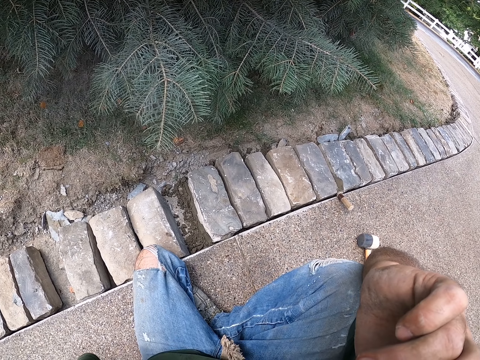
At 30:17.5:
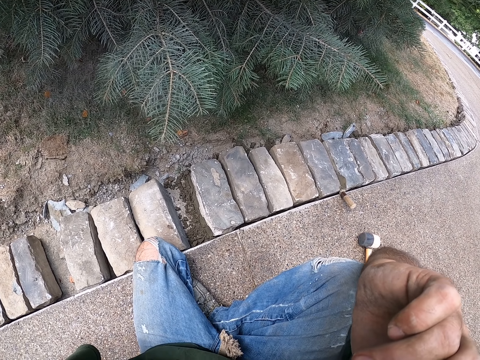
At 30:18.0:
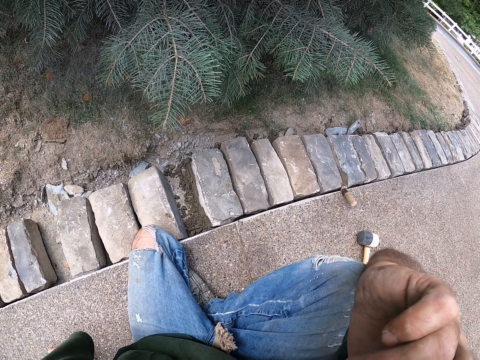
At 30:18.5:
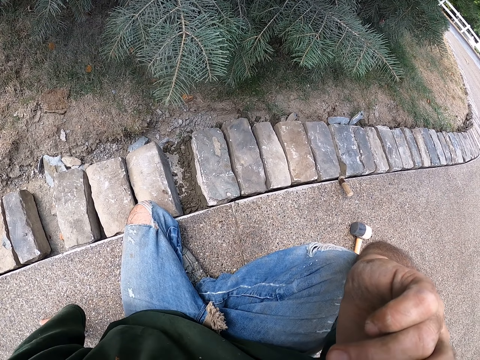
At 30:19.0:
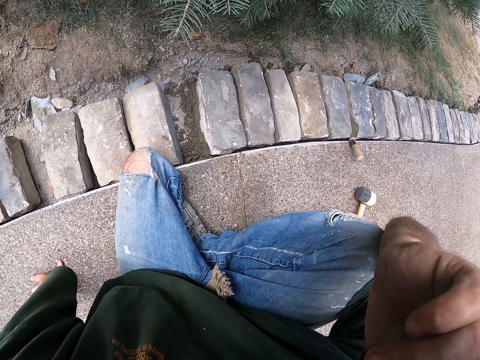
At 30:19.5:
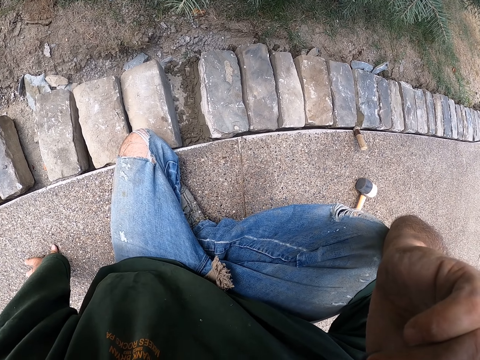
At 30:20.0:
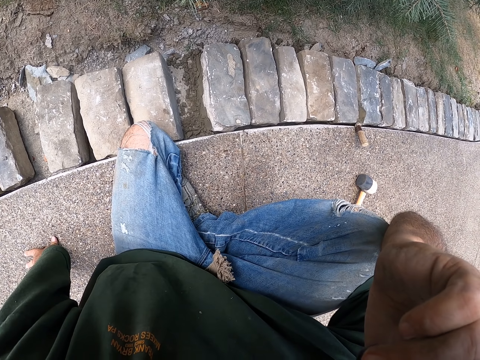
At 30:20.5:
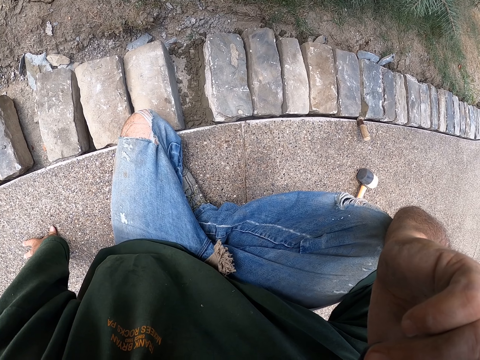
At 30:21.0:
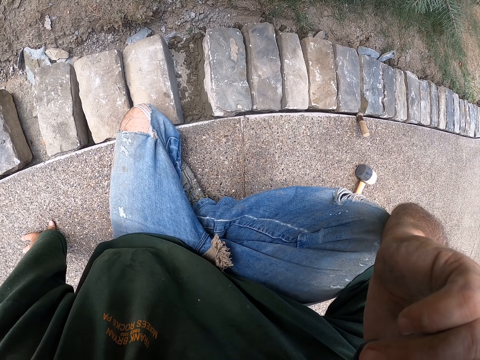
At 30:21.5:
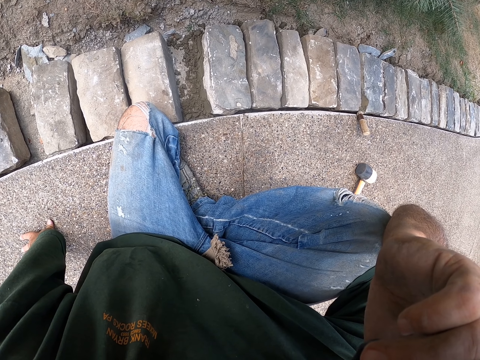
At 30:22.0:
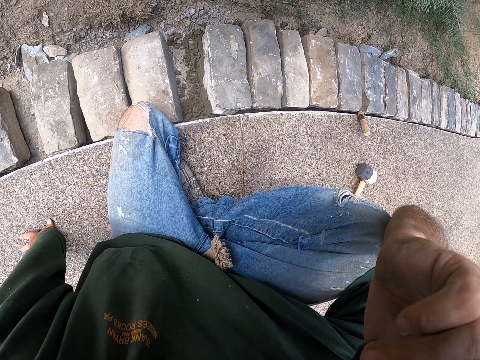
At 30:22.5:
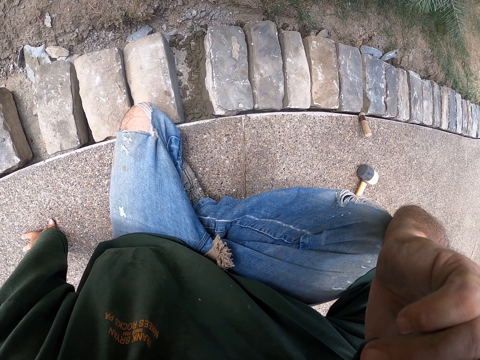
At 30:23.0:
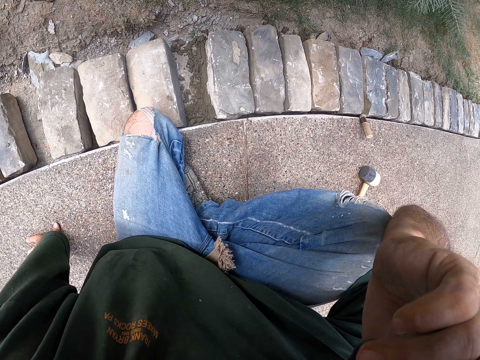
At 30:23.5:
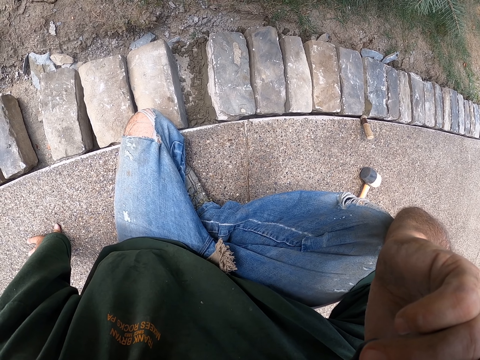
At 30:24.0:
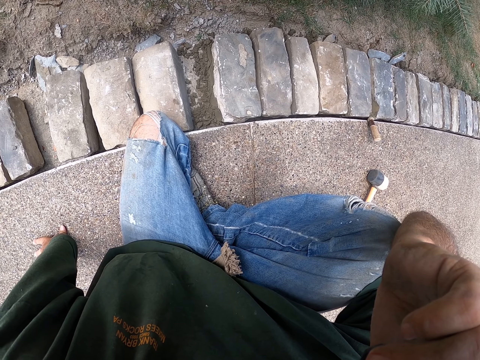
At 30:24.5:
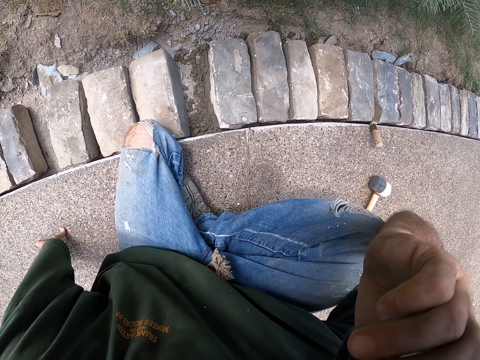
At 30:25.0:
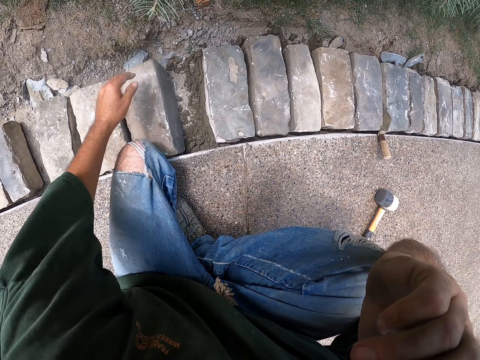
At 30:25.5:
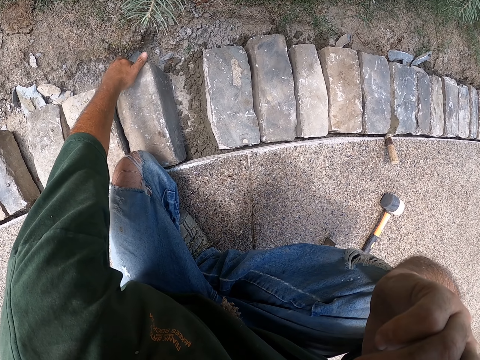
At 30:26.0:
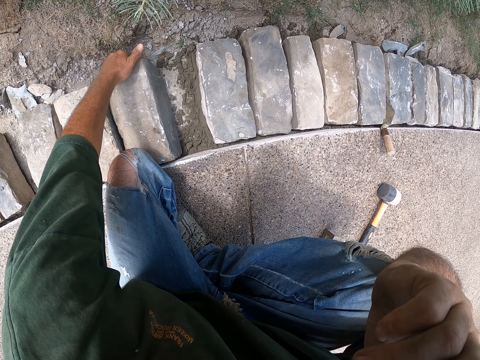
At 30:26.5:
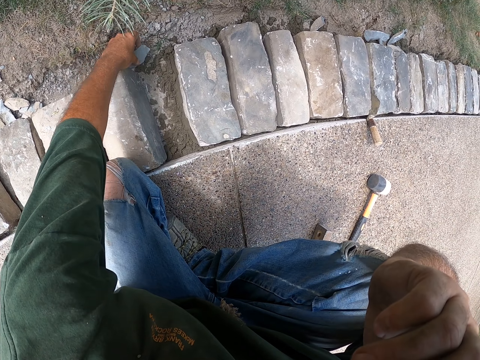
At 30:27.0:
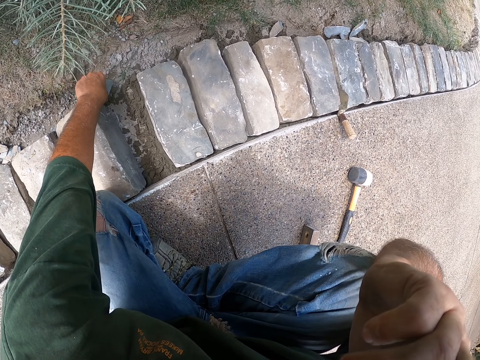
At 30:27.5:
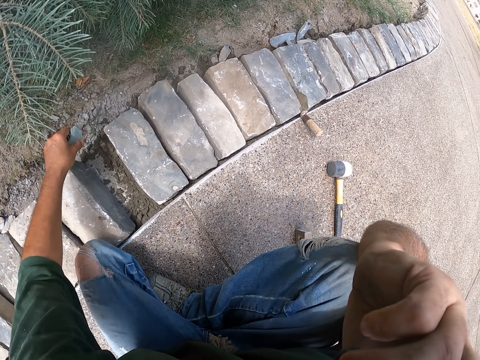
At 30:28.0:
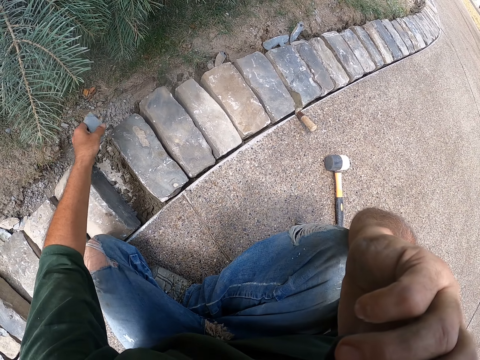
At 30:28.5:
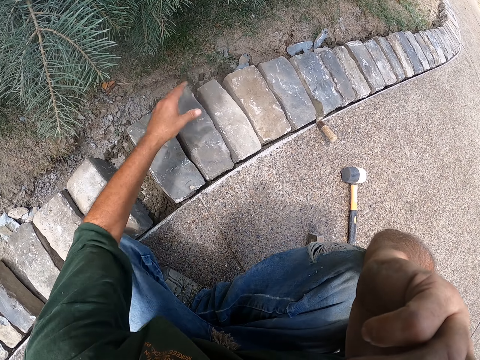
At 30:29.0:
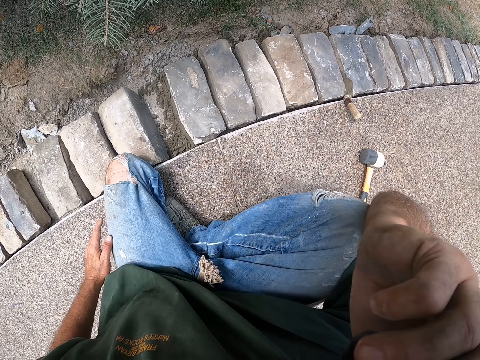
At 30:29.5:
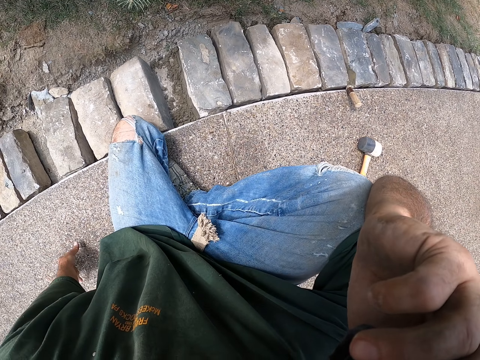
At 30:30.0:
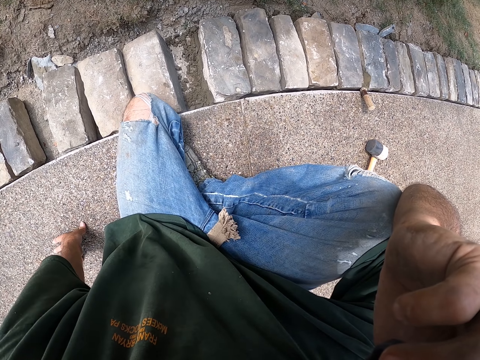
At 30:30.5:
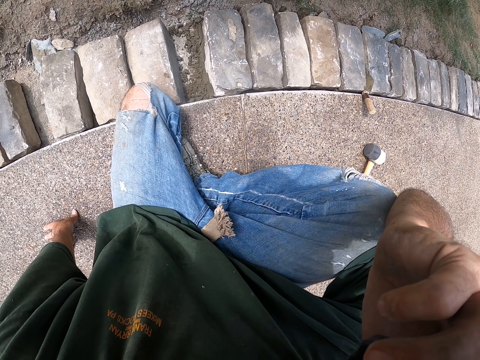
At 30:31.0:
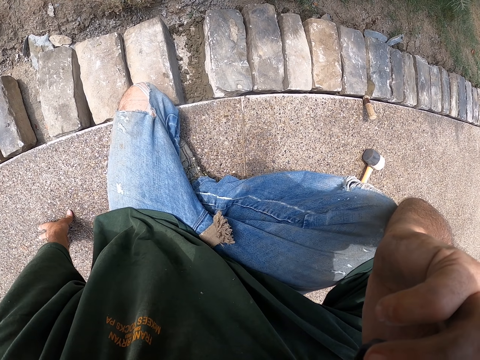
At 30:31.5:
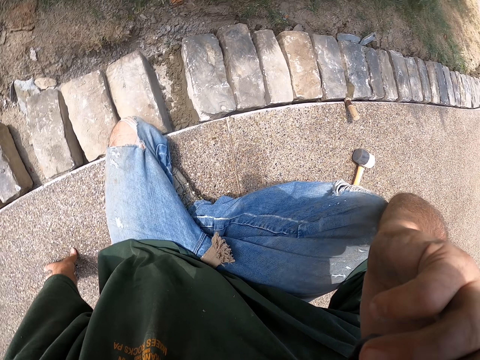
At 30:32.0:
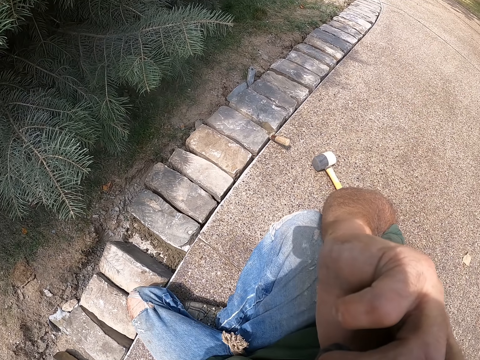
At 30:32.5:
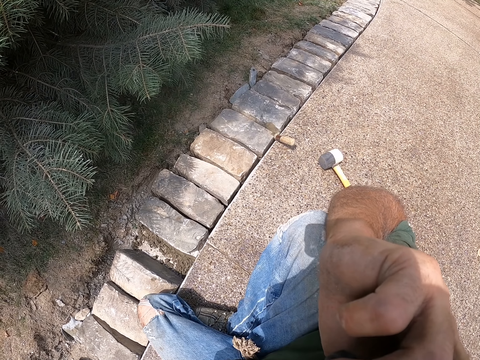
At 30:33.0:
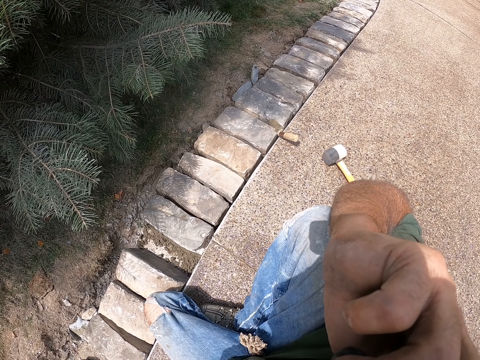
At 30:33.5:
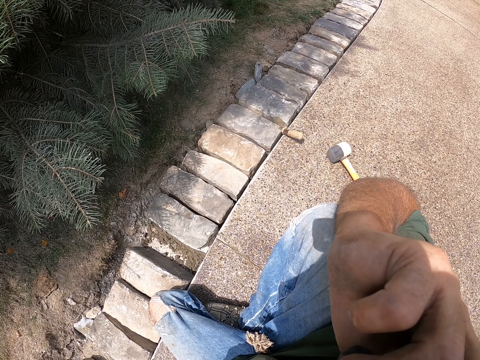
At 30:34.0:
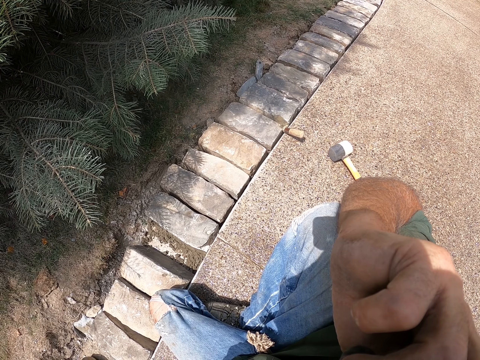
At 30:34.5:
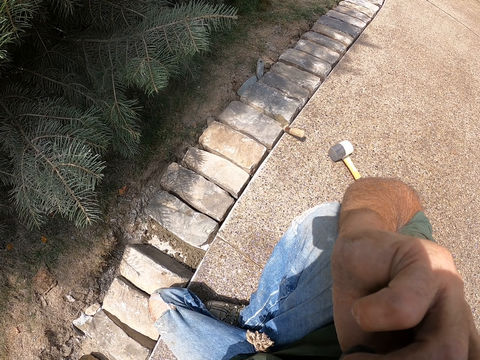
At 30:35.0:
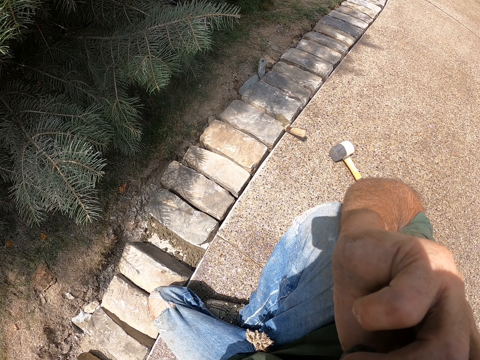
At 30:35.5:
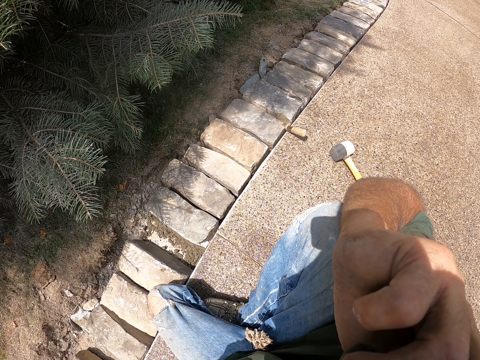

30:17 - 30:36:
The camera wearer looks around. He holds the brick. He picks up stones. He holds the brick piece. He throws the brick piece. He puts his hand on the ground. He looks around. He looks at the bricks.

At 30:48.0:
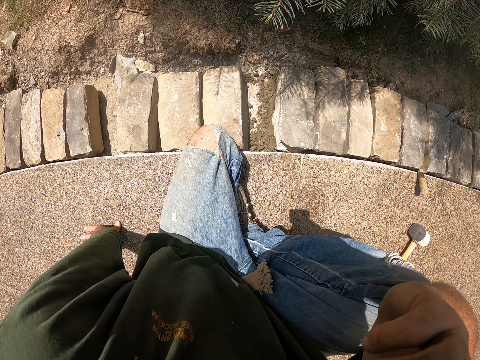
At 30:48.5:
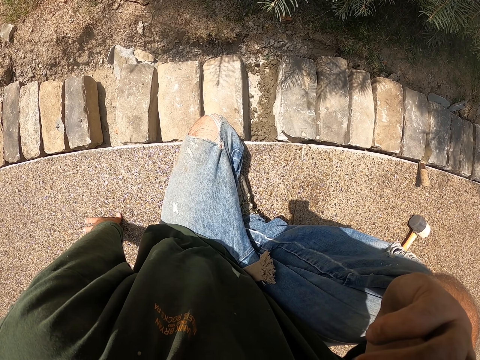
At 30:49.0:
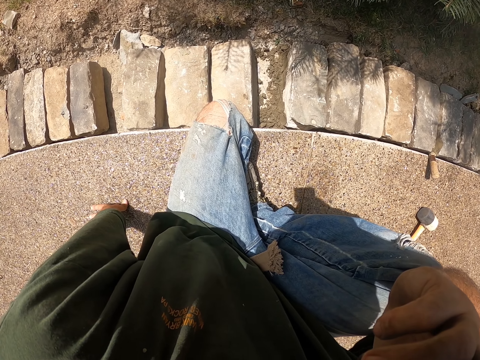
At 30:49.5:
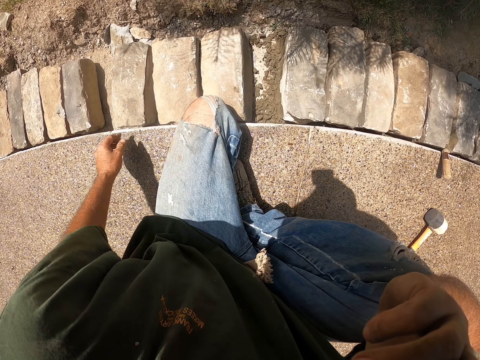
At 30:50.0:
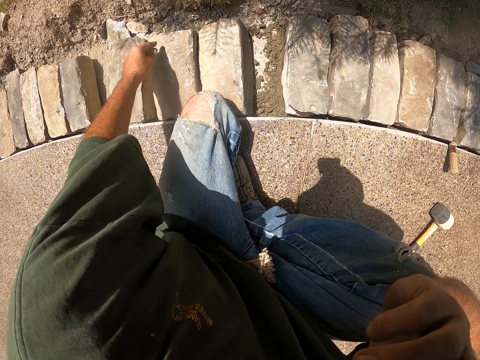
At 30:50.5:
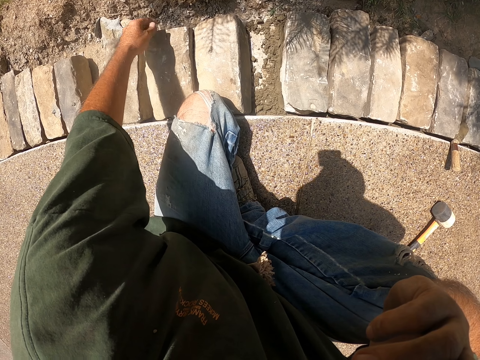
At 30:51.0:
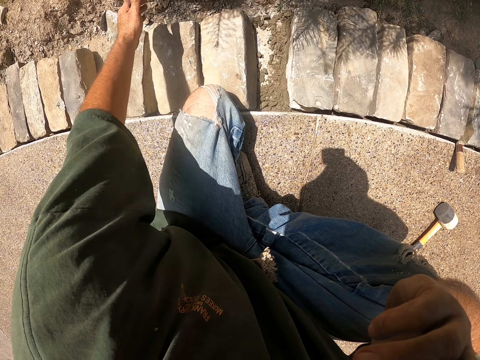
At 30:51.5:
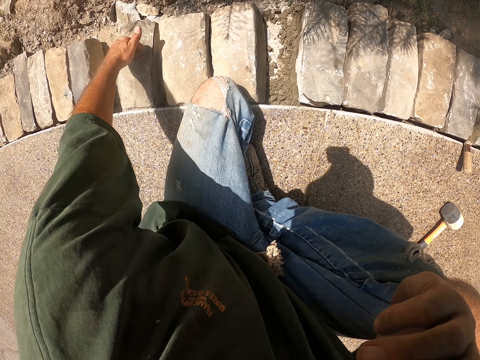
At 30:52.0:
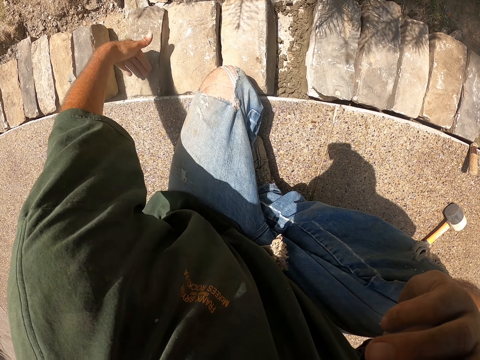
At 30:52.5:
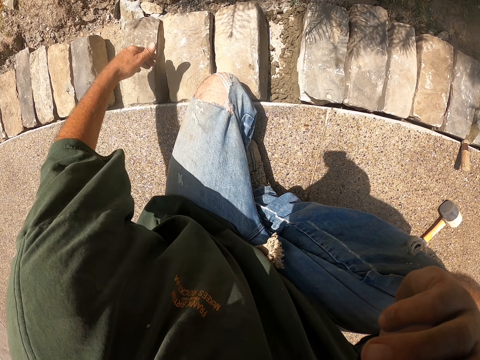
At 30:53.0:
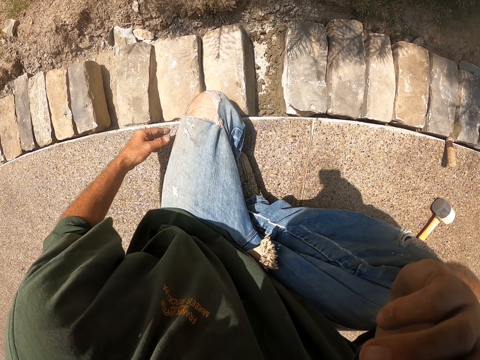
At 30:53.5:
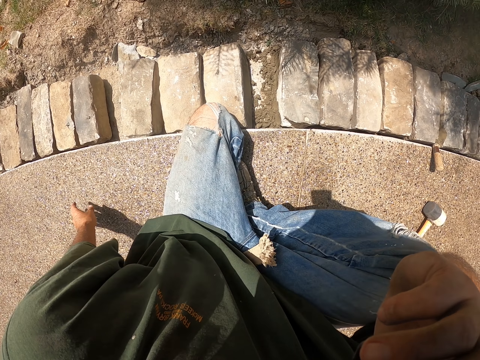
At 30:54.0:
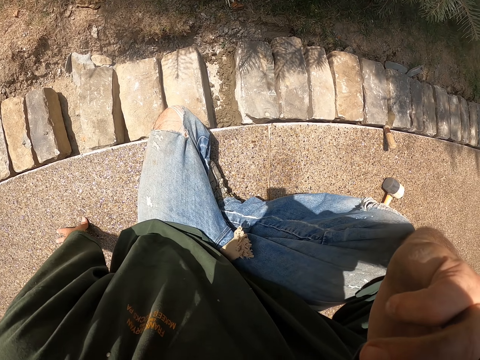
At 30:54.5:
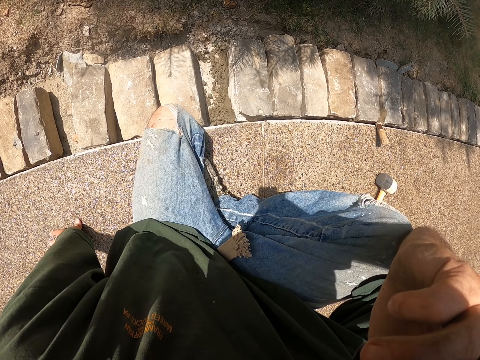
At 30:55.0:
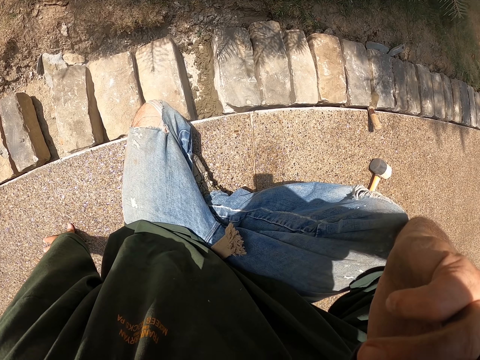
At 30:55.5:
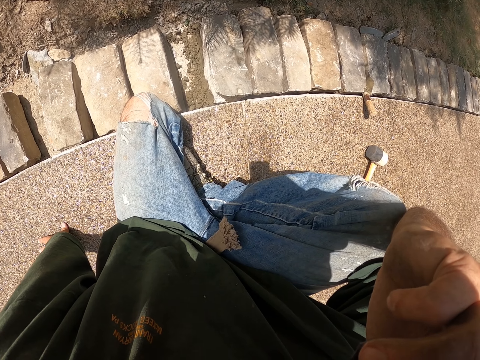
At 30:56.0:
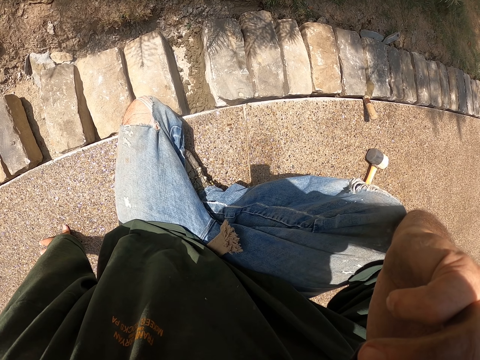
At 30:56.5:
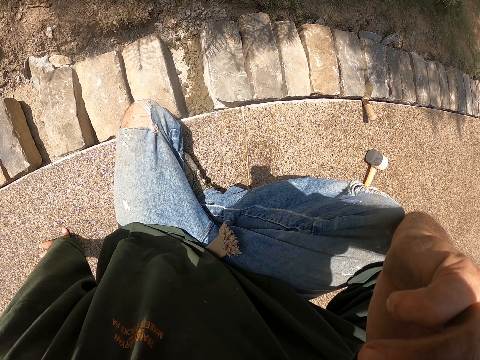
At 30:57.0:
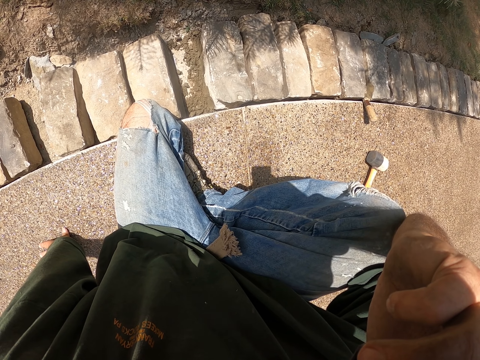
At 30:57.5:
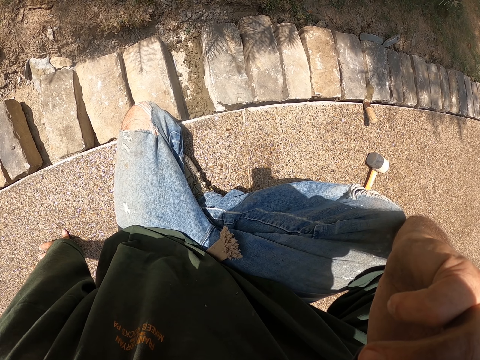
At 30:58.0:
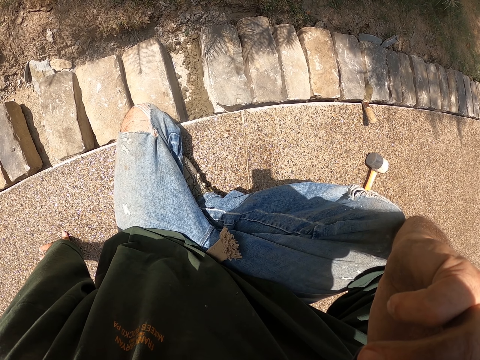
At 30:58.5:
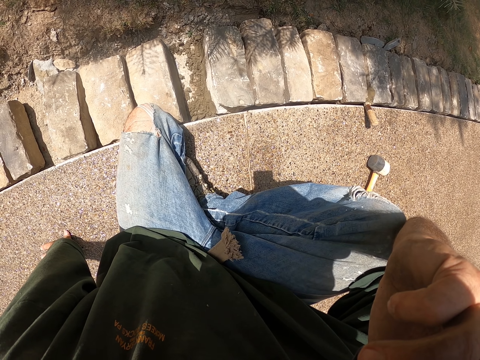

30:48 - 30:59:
The camera wearer touches the brick. He wipes a surface. He wipes his hand on the trouser. He puts his hand on the ground.
